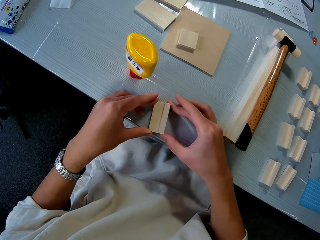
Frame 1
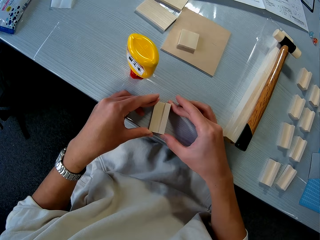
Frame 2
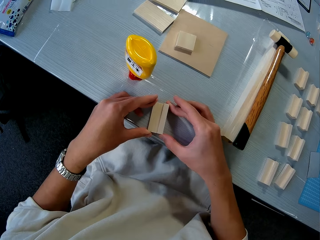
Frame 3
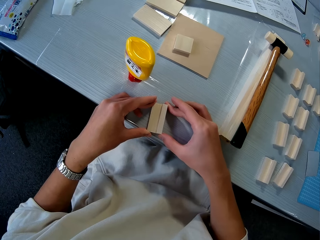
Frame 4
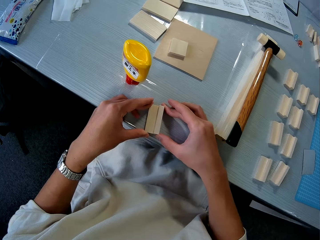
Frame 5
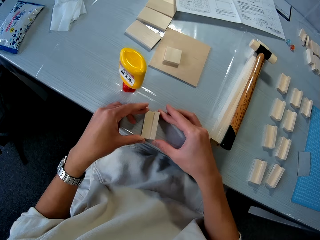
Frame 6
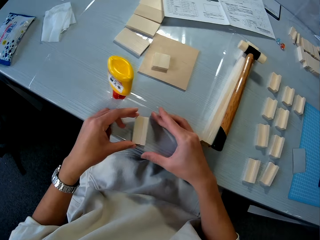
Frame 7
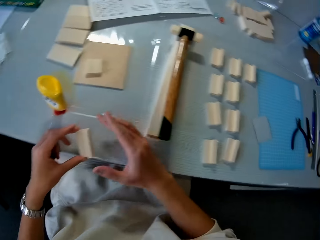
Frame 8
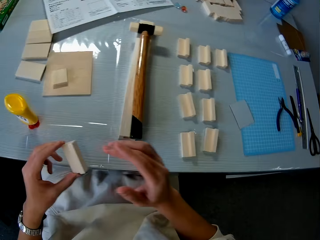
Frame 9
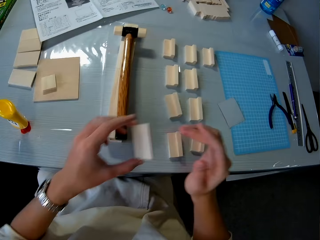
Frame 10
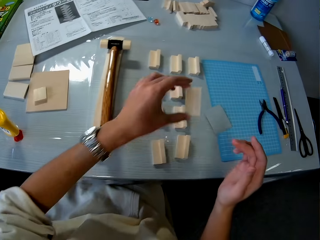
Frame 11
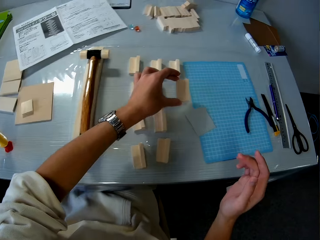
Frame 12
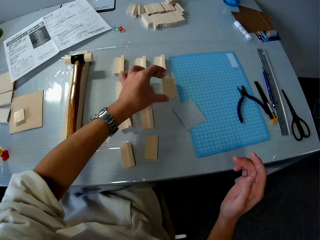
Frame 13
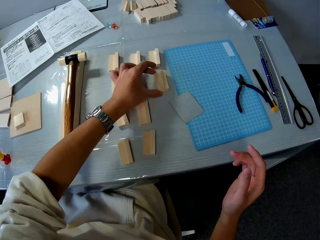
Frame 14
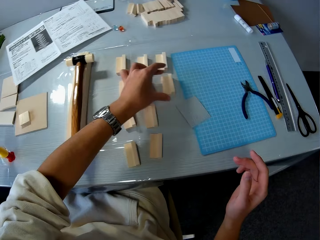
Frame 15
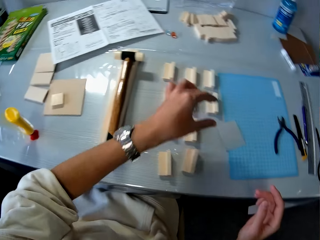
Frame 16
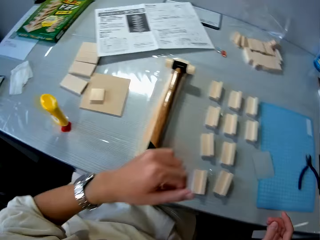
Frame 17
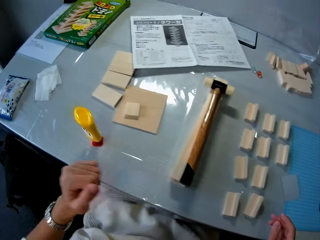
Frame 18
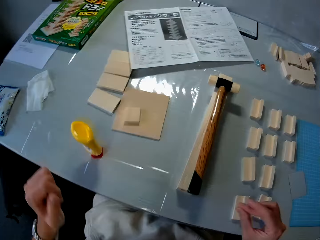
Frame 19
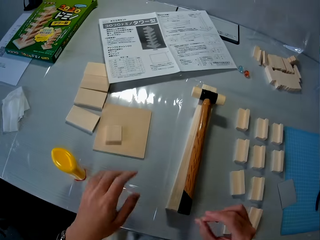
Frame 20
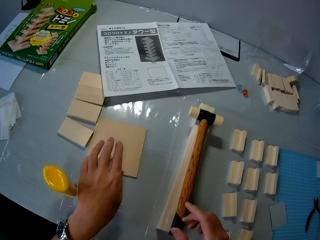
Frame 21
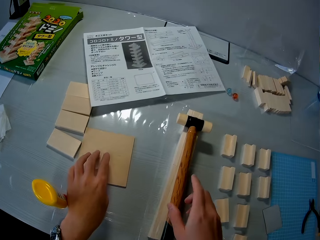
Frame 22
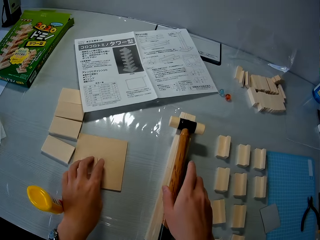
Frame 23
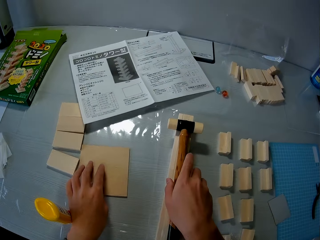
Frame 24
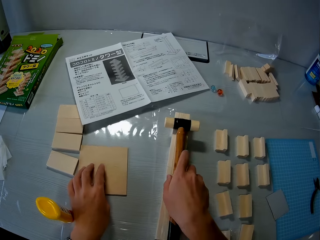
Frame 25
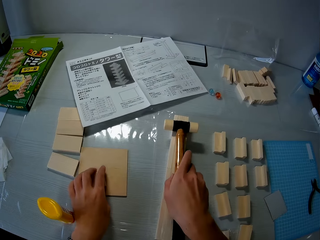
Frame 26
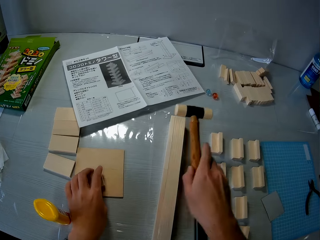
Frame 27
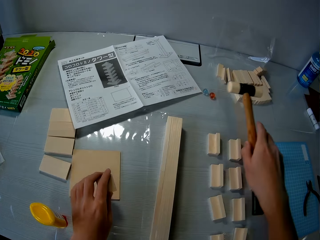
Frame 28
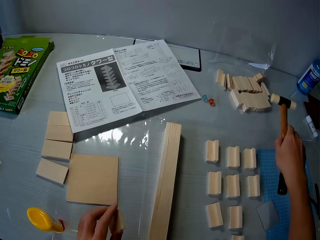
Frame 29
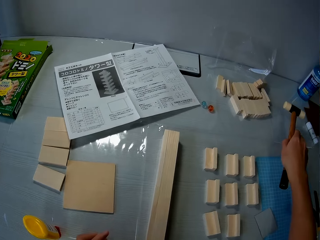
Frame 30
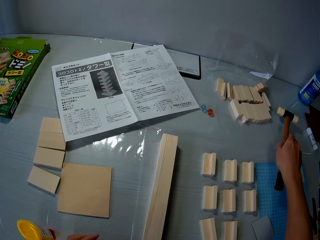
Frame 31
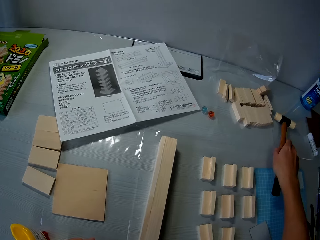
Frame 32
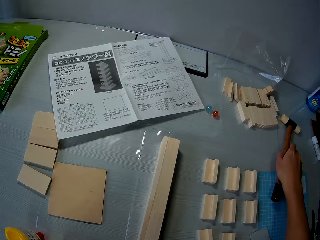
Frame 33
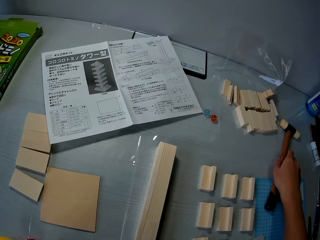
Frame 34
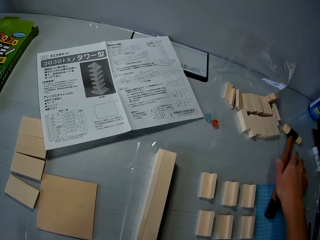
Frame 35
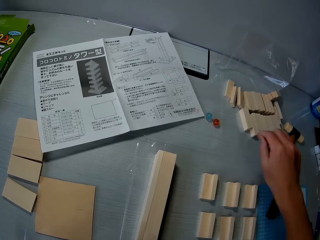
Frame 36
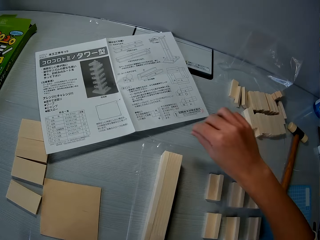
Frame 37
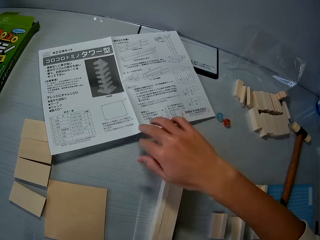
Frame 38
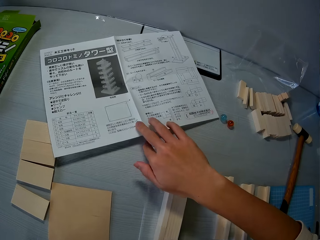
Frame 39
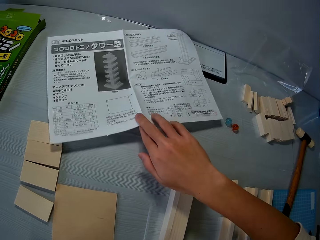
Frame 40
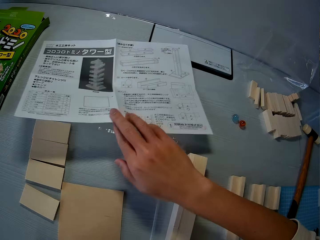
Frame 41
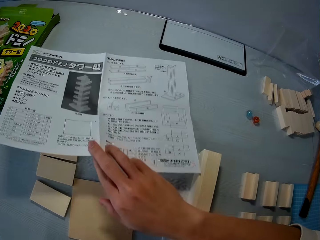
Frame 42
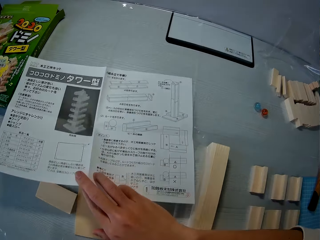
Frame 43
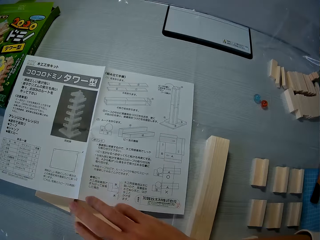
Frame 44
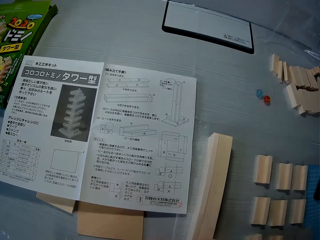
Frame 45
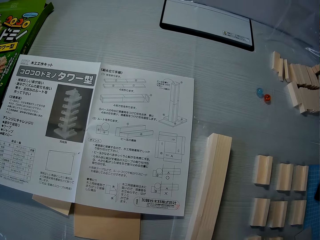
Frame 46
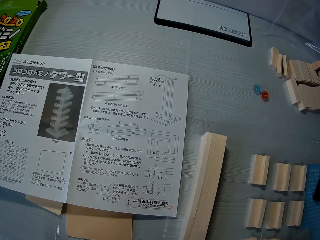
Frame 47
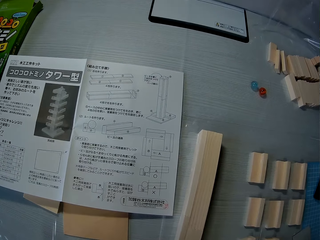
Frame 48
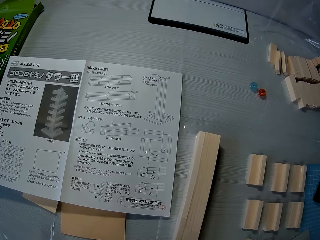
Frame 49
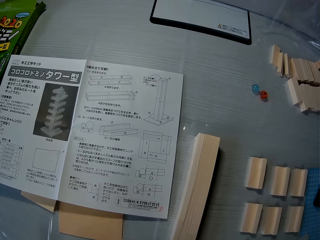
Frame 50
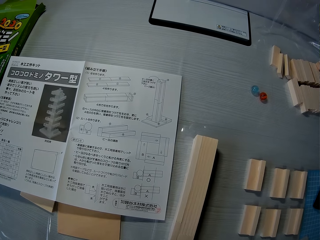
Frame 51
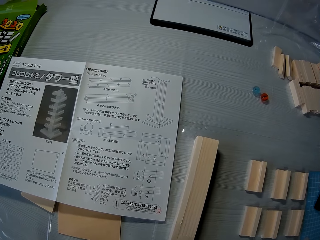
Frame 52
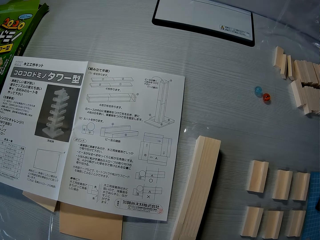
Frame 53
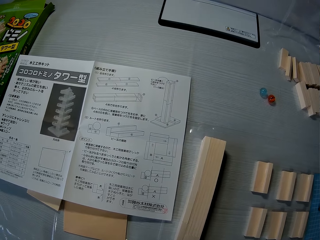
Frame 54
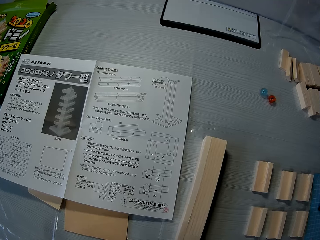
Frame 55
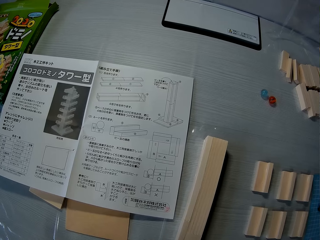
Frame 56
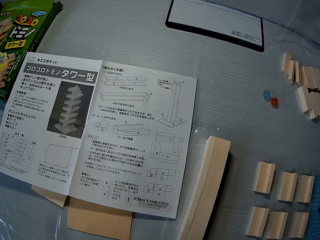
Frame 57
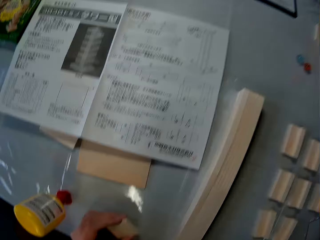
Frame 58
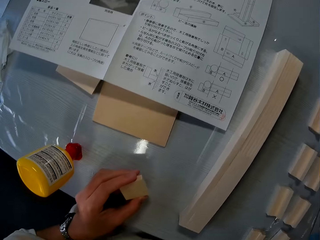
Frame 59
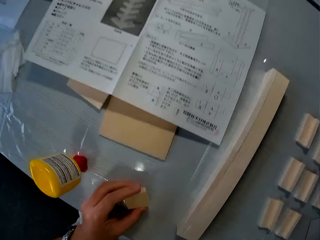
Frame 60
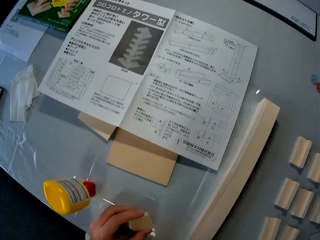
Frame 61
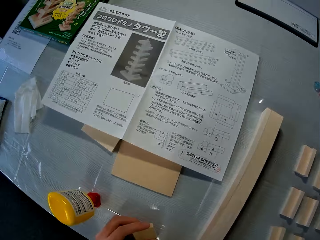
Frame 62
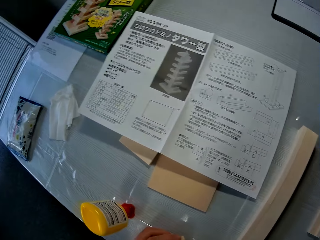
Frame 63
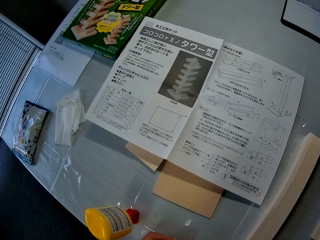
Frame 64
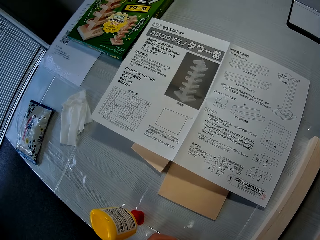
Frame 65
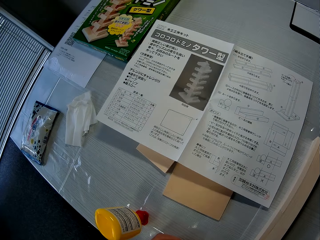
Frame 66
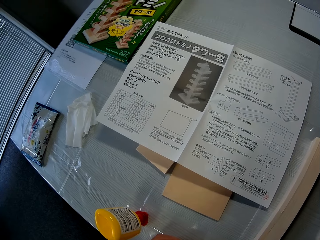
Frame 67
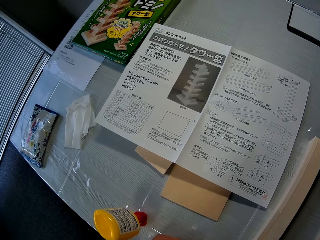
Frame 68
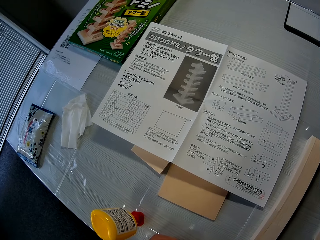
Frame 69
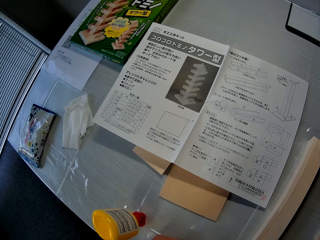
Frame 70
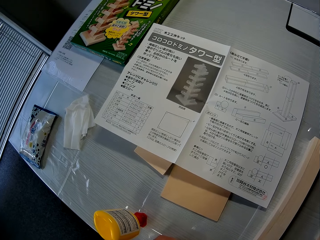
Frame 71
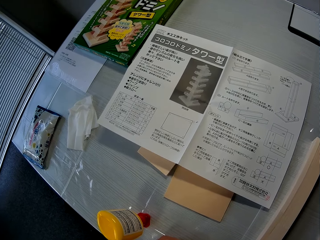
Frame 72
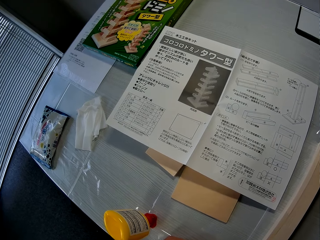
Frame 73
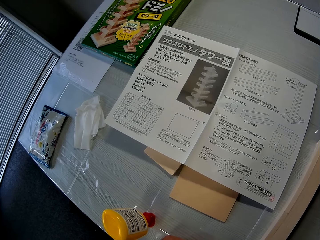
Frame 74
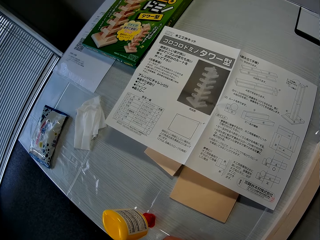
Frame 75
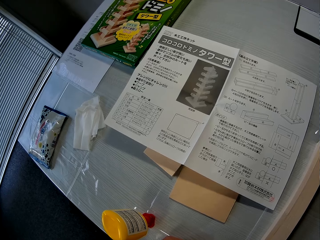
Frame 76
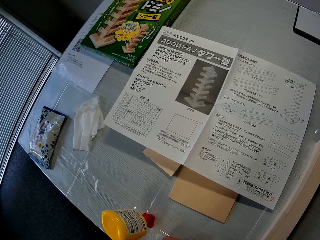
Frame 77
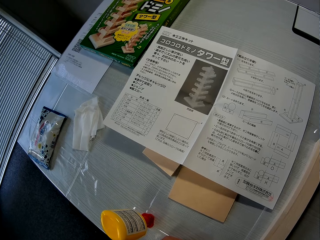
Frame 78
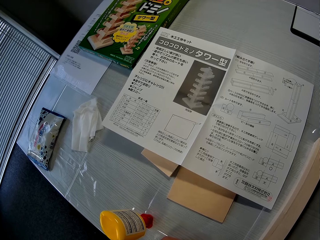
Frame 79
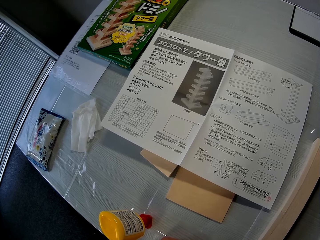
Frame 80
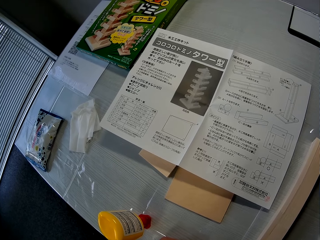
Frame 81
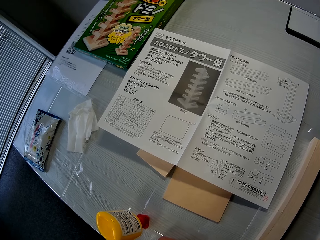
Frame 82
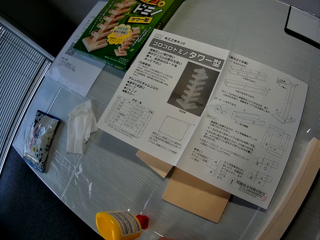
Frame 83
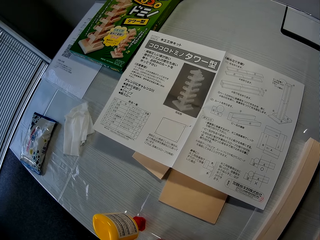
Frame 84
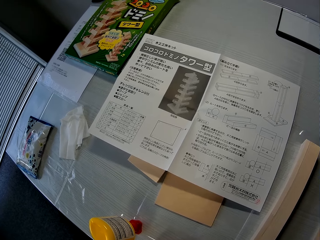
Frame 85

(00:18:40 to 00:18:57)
The camera wearer picks the joined piece of wood or model material on the table. He drops the joined piece of wood on the table. He picks a piece of wood on the table. He removes a rubber mallet from the piece of wood. He drops the rubber mallet on the table. He repositions a paper on the table. He picks the manual. He puts the manual on top of the model material. He holds the model material in his hand.

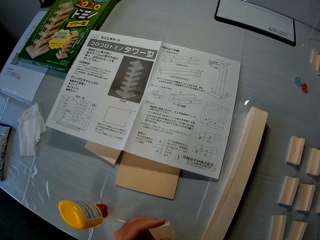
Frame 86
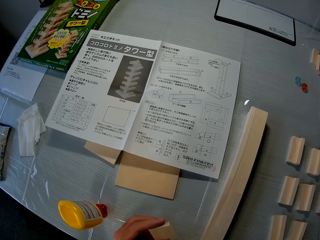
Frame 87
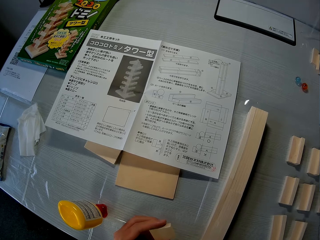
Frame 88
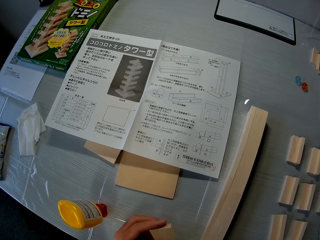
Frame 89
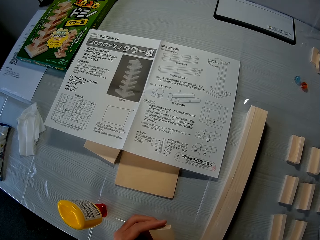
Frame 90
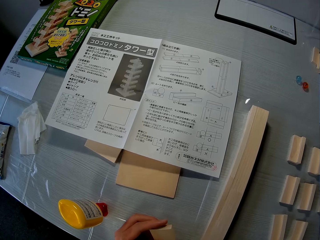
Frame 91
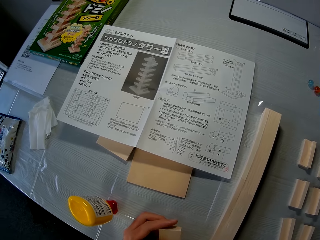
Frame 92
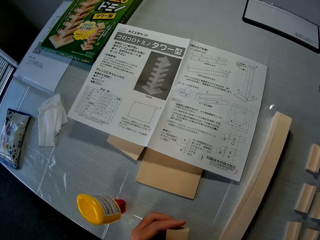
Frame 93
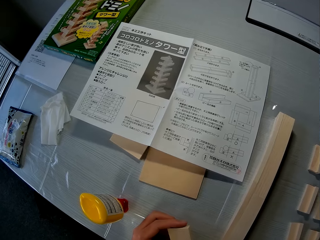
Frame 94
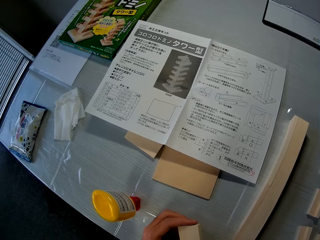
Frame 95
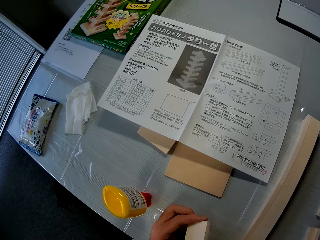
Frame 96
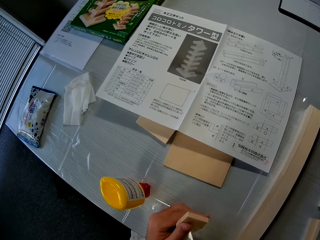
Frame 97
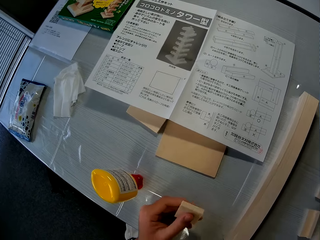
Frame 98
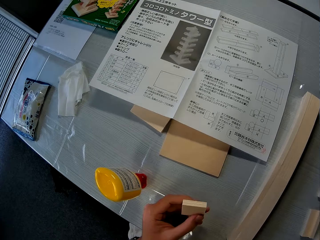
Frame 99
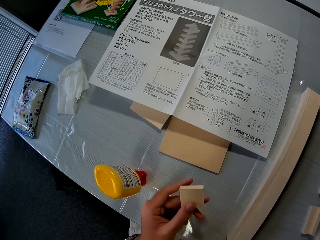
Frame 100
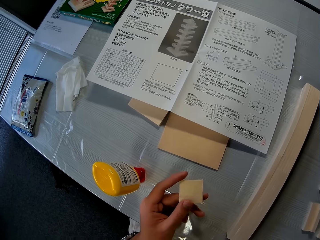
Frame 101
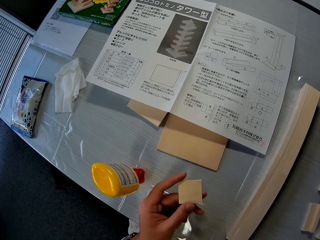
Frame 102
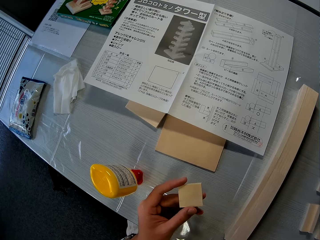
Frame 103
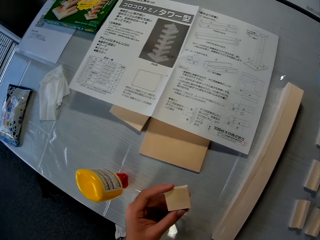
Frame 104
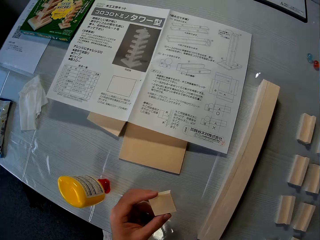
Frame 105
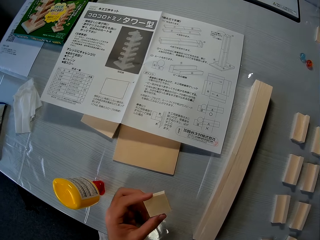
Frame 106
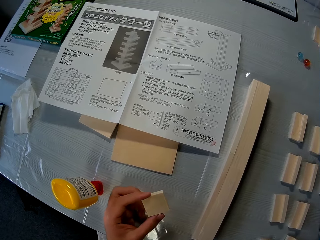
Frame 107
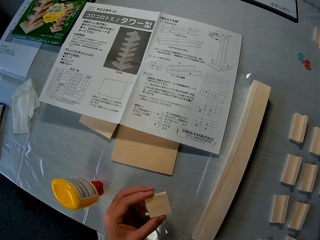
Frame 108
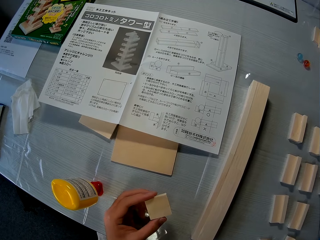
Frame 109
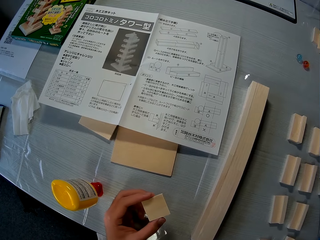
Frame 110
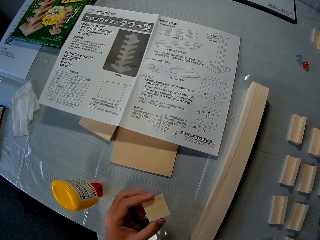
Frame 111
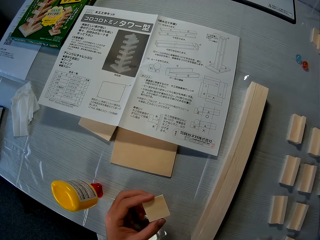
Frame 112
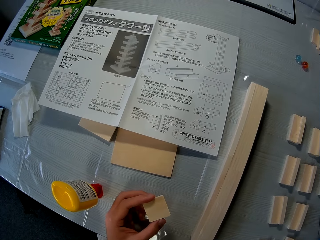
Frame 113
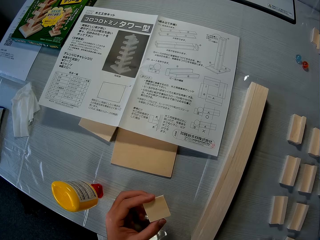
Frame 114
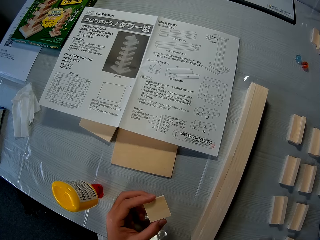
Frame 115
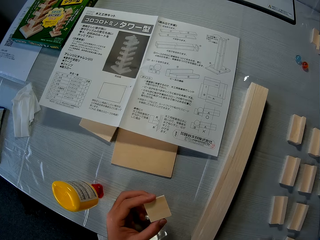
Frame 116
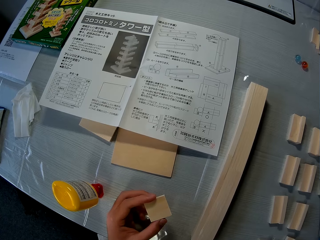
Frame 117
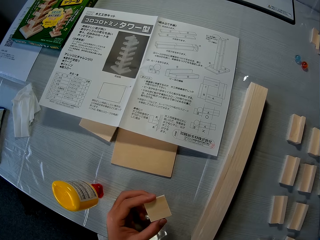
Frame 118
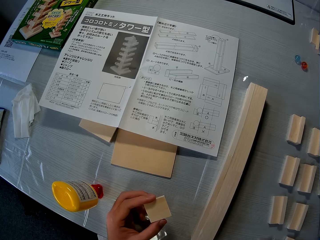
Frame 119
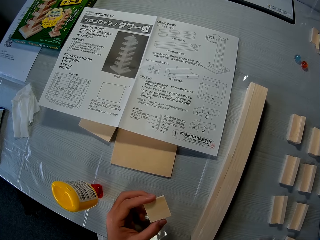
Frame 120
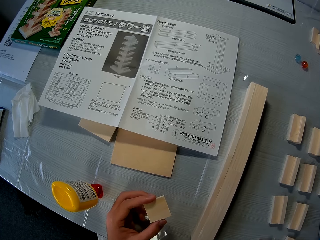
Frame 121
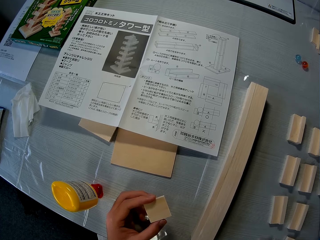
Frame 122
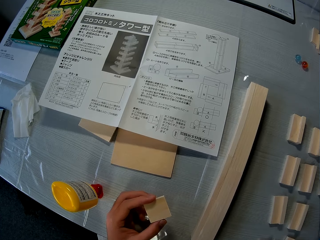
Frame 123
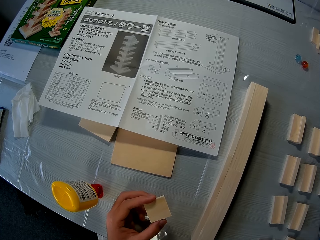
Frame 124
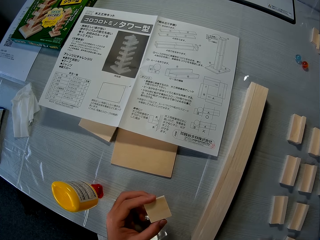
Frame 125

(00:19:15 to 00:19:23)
The camera wearer turns the model material in his hand.
